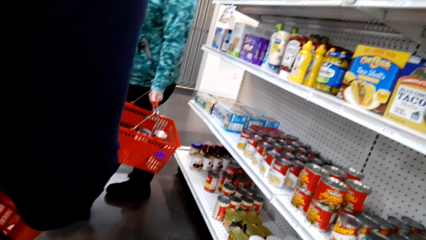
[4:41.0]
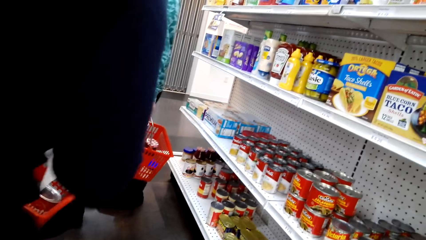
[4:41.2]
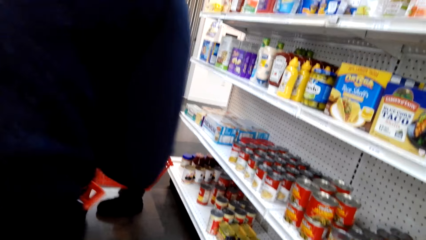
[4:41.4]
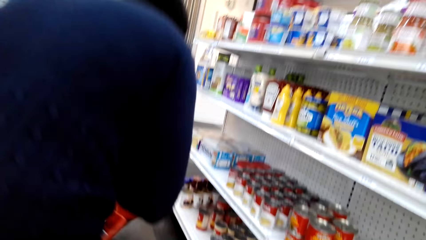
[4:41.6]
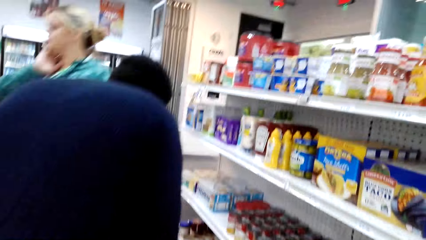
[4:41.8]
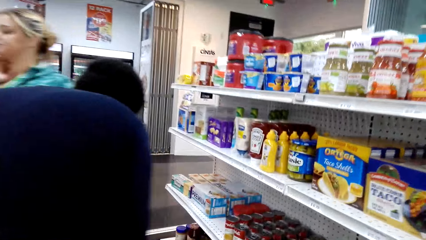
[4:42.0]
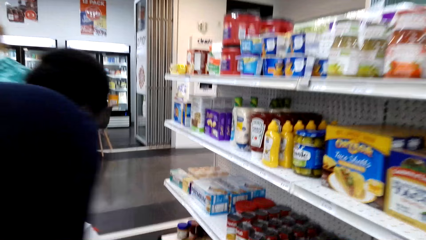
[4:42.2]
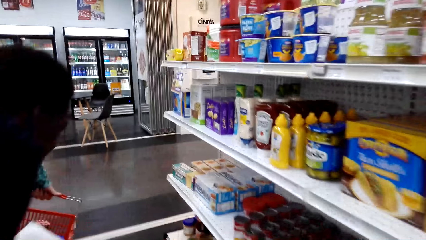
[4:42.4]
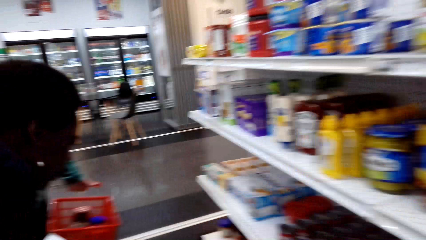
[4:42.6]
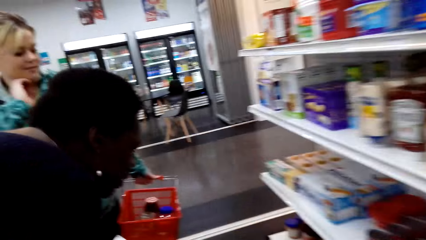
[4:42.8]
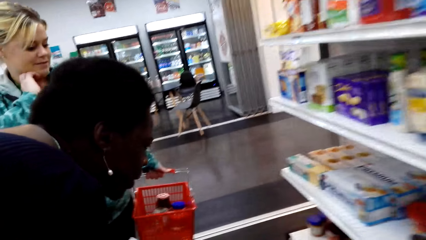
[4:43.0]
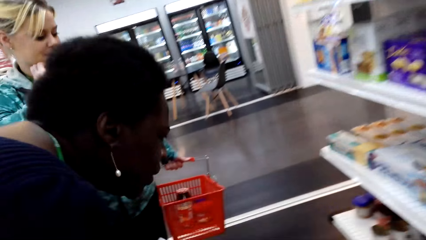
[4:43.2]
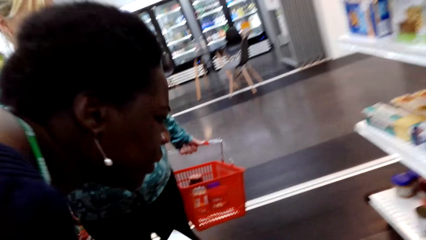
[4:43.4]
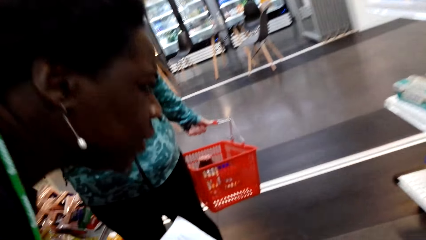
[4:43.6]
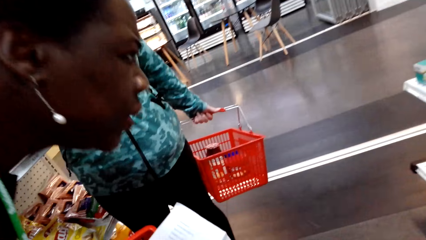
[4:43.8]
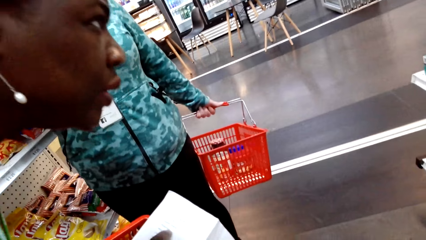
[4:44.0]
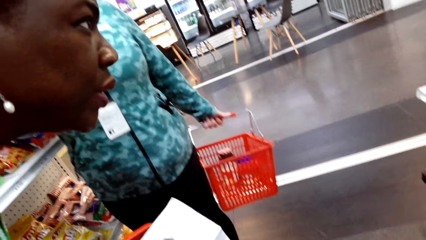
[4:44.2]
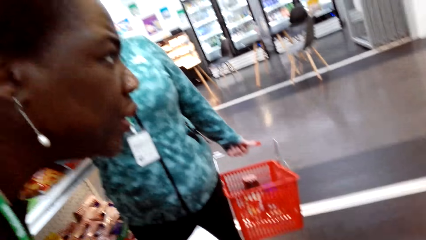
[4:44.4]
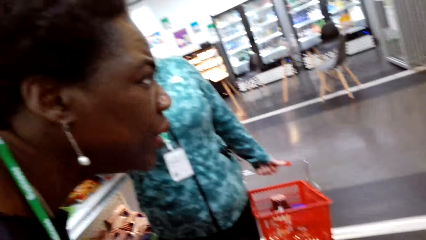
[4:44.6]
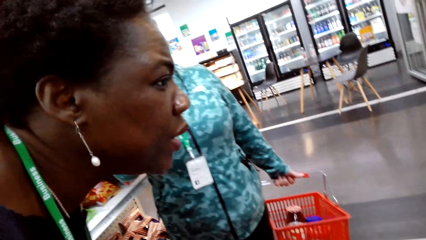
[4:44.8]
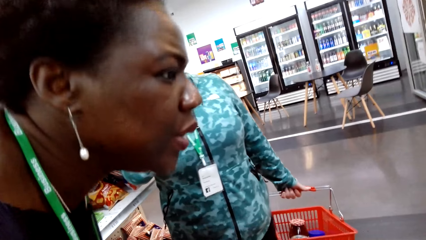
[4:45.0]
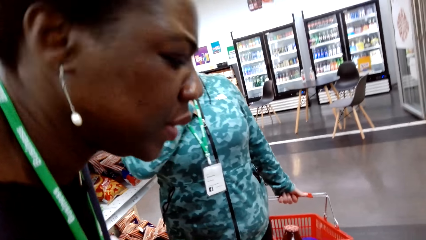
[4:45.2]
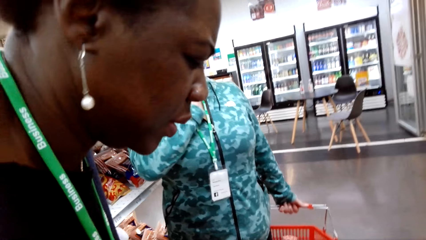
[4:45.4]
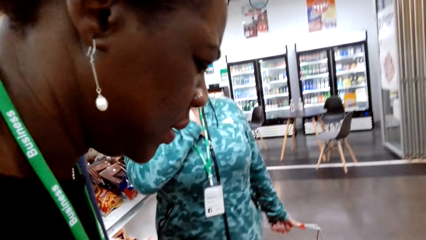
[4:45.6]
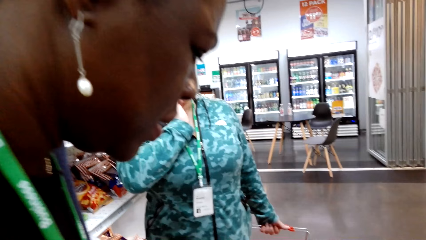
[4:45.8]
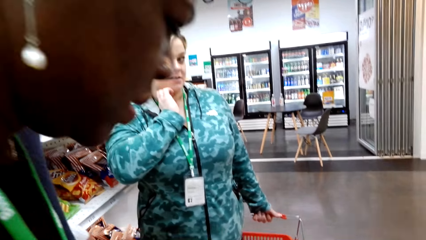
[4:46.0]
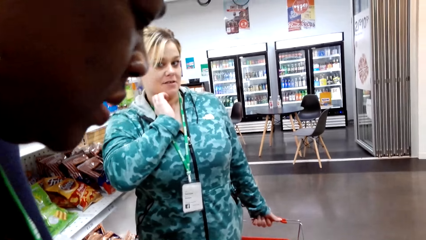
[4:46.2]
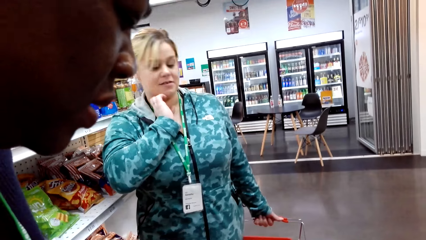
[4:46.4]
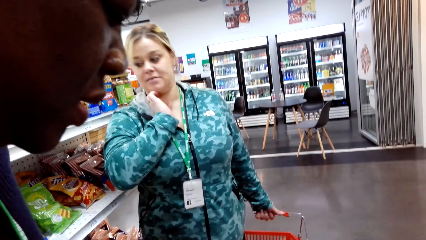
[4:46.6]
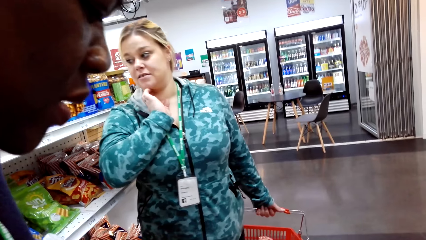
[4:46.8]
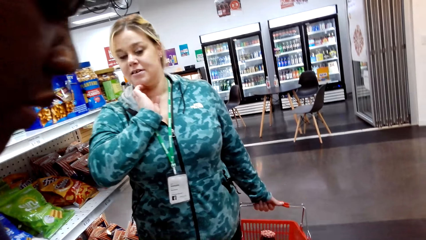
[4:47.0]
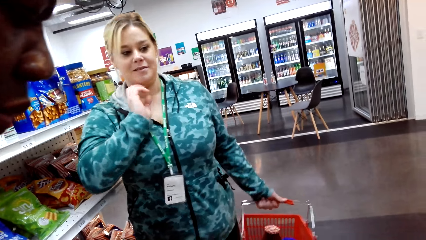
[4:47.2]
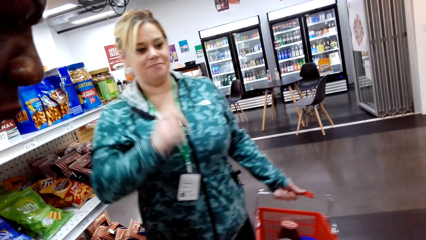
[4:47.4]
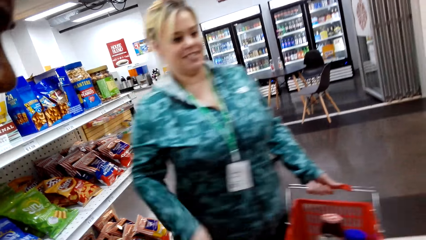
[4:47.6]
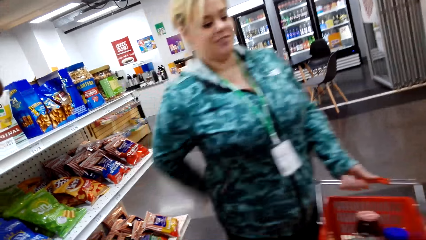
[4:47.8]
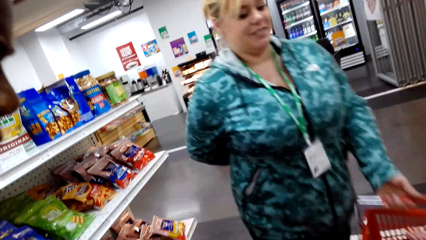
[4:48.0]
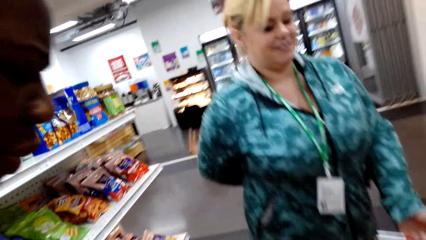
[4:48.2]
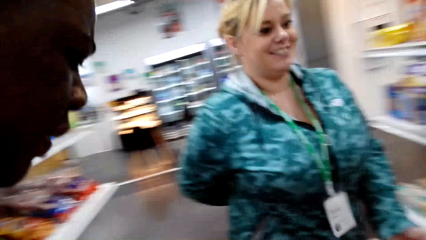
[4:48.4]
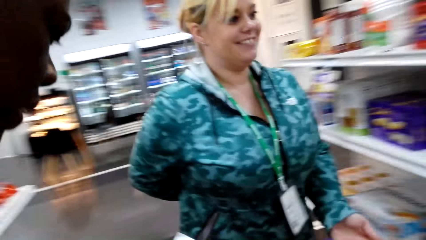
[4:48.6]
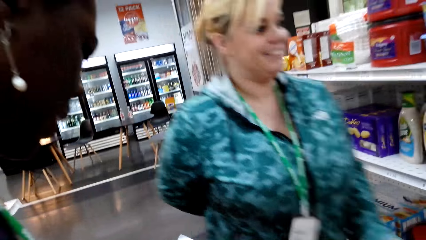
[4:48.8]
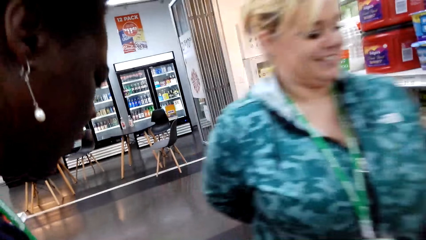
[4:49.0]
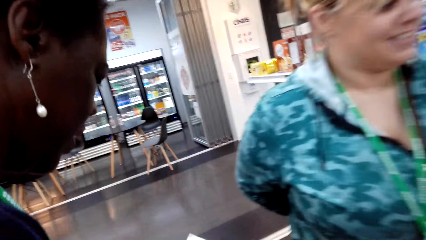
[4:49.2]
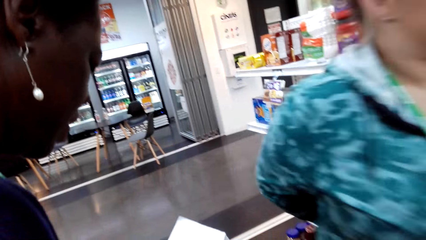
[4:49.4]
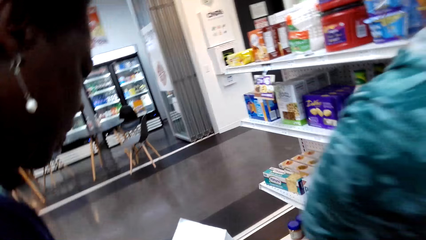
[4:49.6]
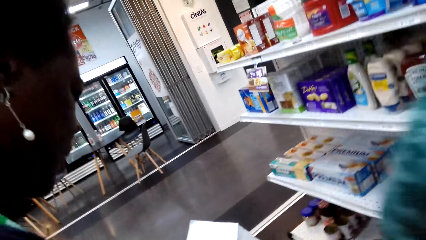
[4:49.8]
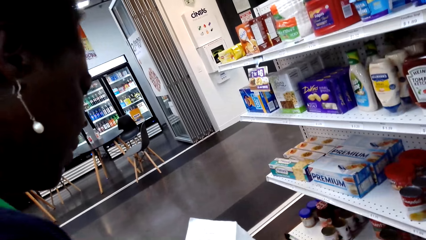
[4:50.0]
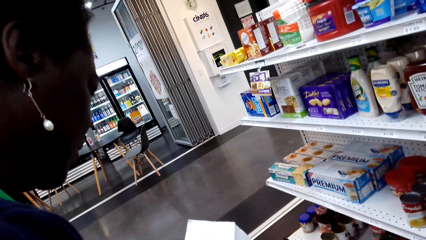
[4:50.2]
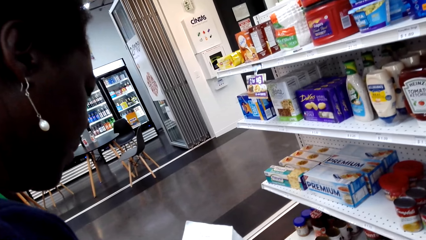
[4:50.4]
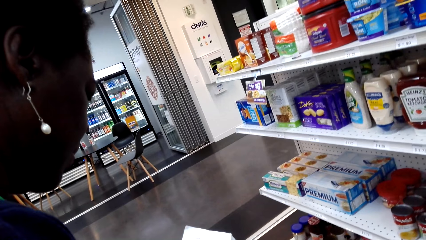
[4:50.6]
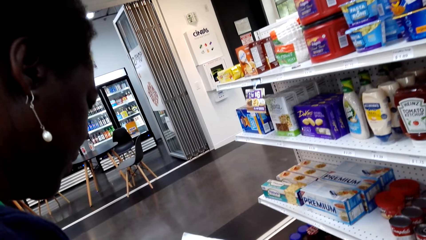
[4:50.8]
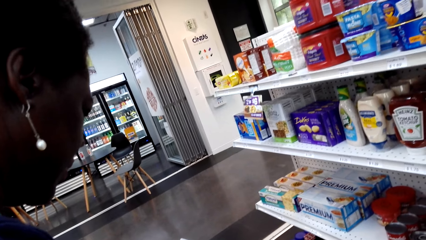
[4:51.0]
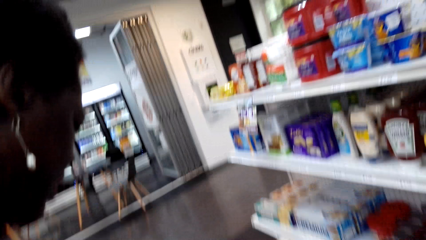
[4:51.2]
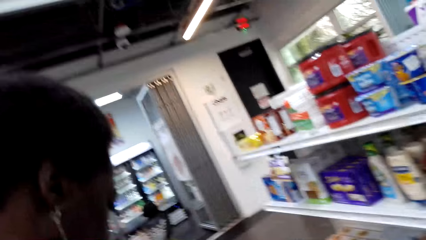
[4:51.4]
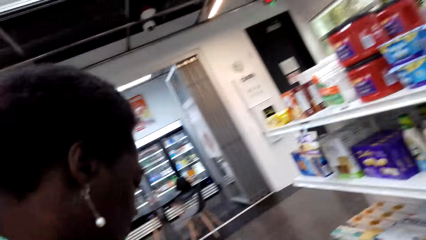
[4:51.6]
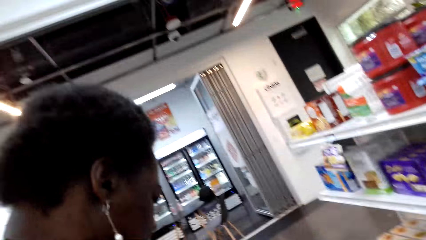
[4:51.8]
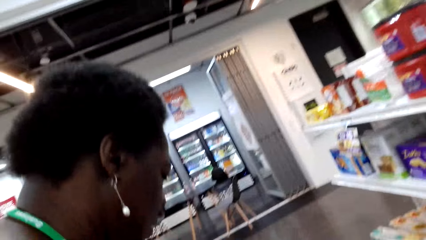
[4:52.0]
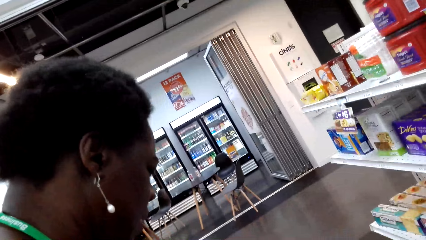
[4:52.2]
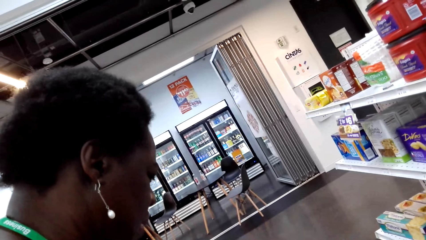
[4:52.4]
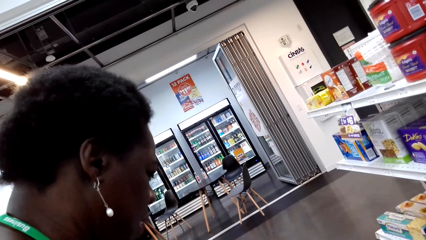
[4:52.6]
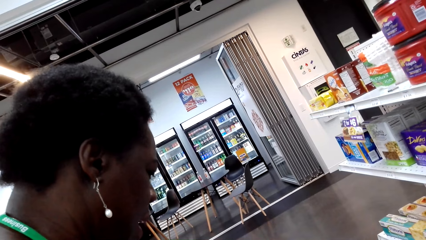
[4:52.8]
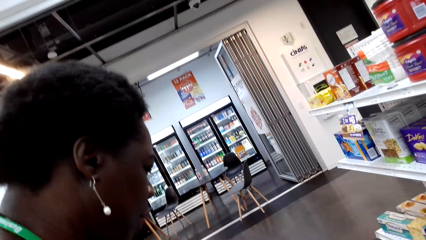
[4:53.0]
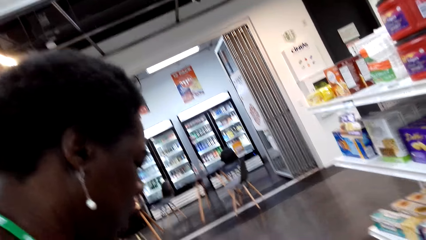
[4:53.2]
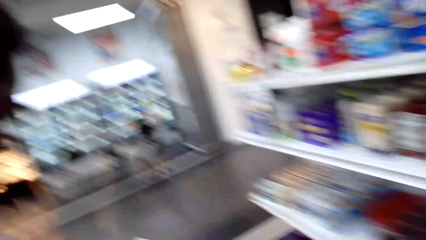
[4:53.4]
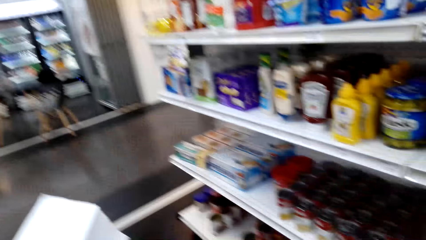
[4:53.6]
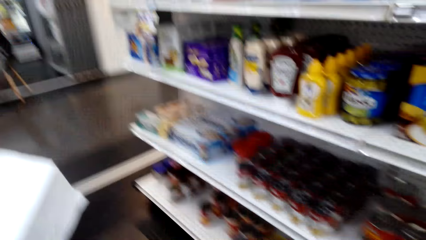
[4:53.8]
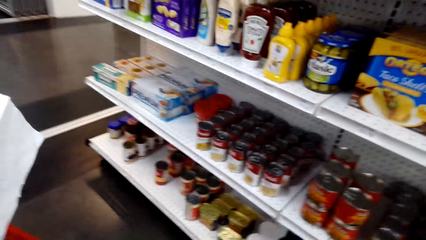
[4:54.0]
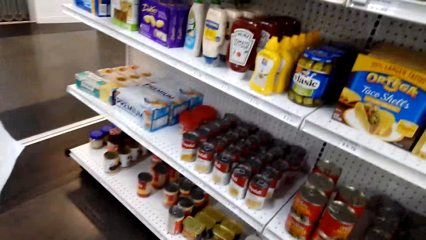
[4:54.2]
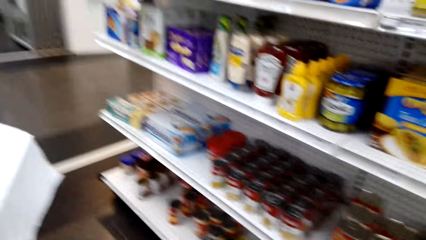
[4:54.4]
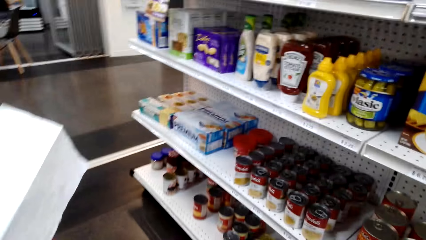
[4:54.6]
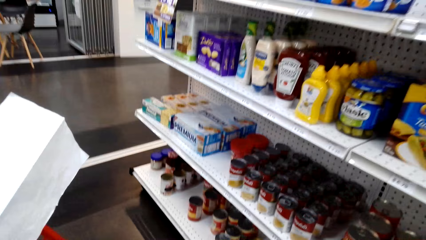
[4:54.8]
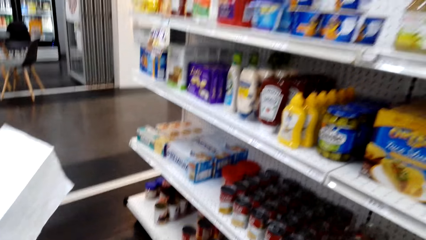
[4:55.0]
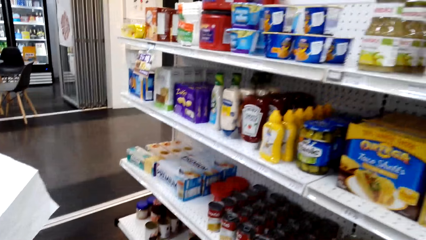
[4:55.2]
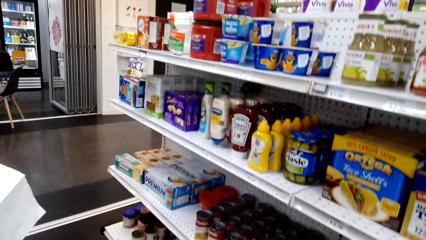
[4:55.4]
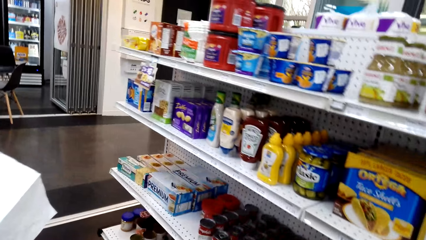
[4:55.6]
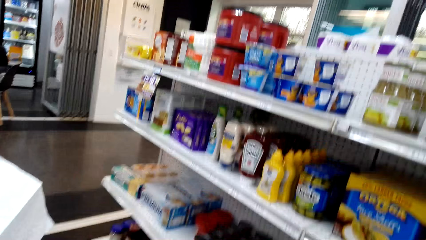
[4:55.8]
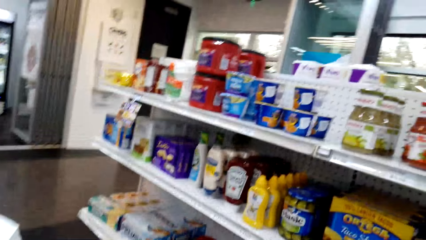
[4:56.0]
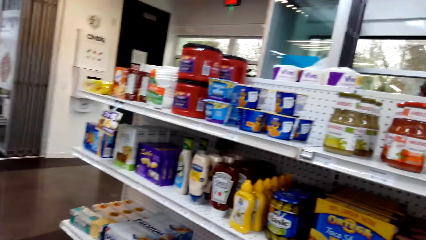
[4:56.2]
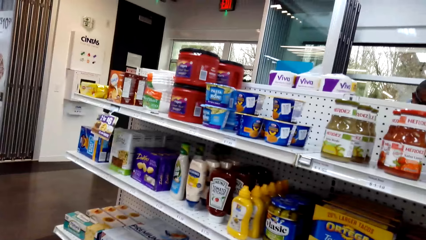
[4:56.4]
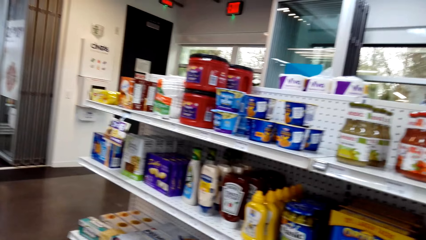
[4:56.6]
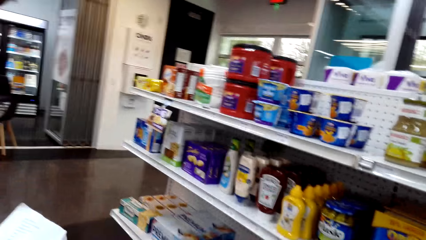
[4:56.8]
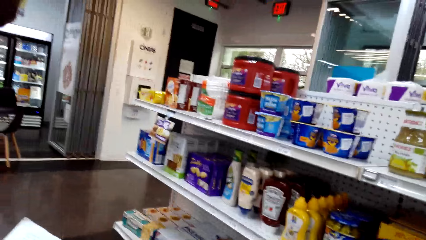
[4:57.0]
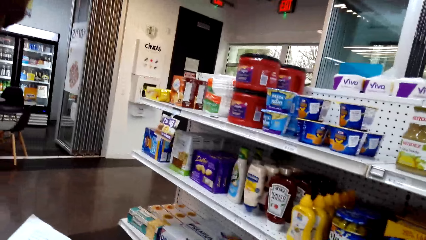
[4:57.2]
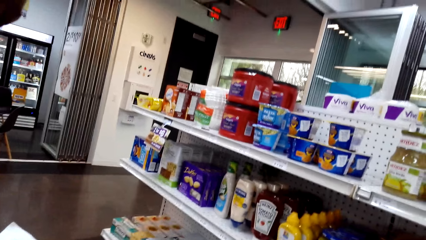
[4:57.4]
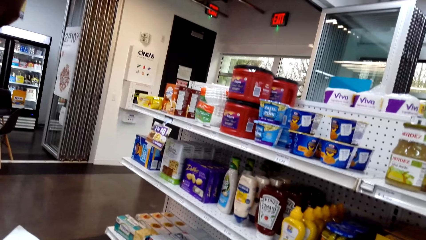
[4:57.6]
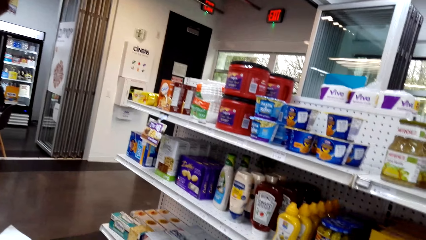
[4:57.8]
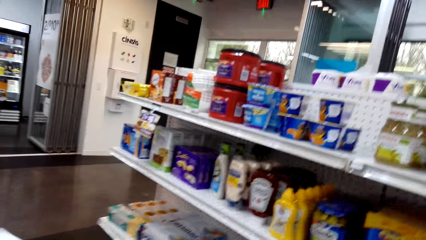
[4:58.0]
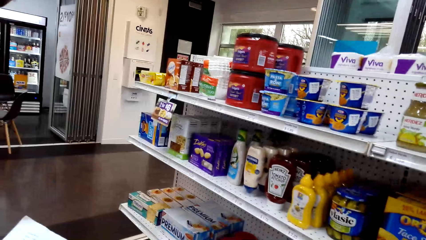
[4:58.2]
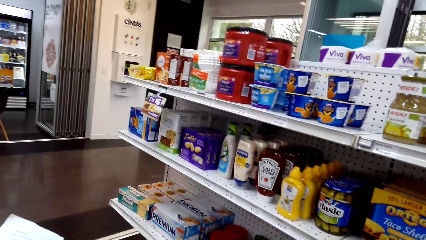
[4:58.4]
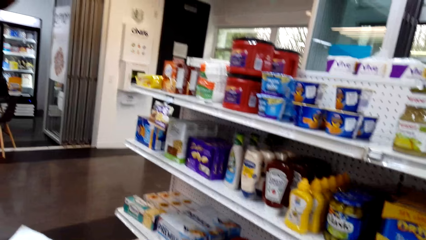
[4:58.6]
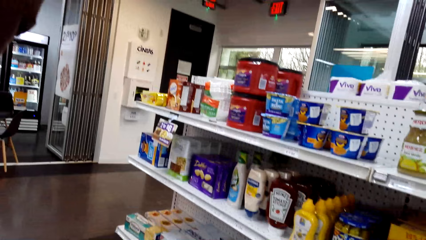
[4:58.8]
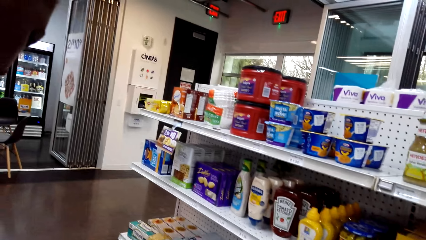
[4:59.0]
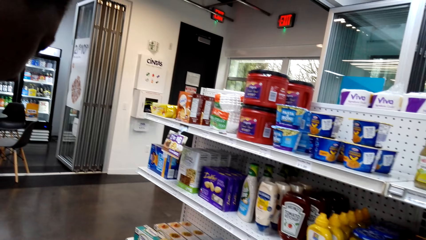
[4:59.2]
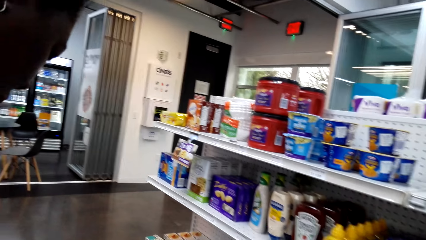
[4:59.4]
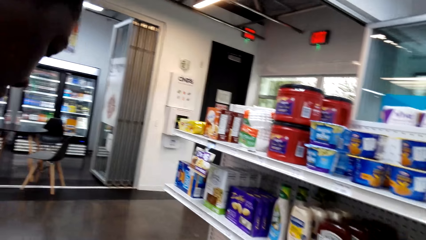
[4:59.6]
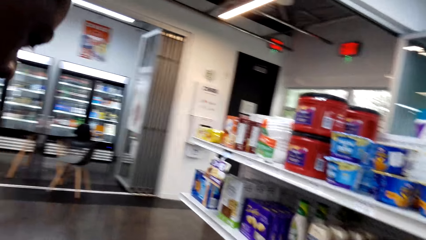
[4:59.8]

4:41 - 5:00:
The camera wearer talks with a lady. The lady looks at the list. The lady talks to the camera wearer.
